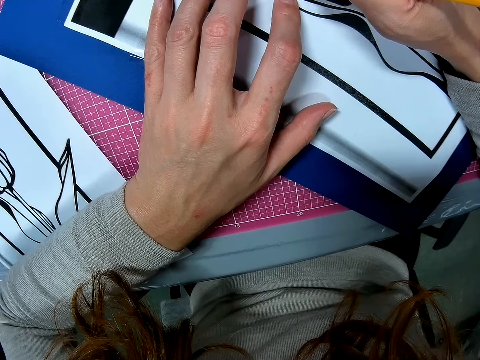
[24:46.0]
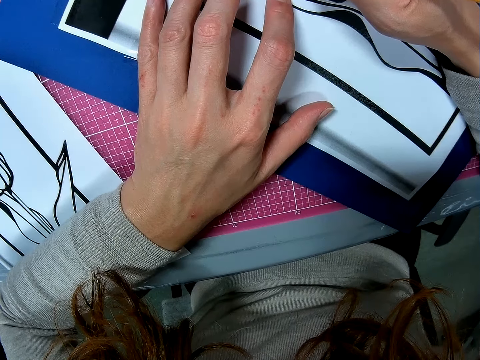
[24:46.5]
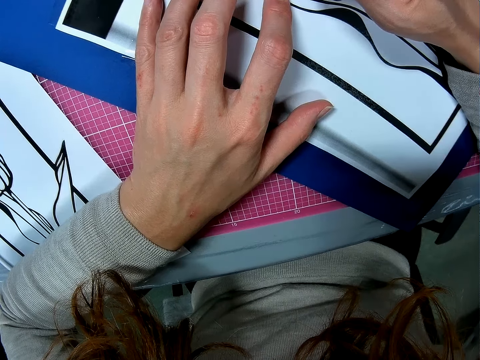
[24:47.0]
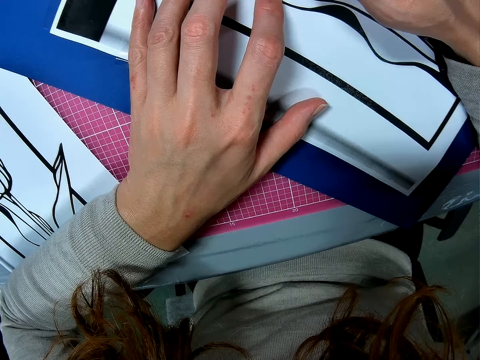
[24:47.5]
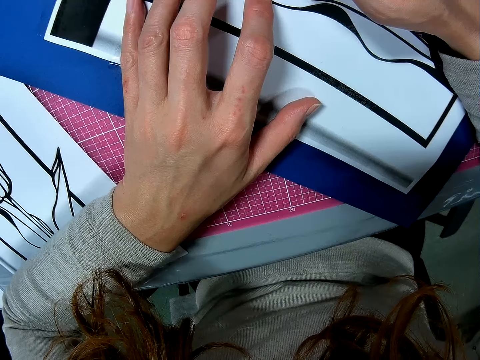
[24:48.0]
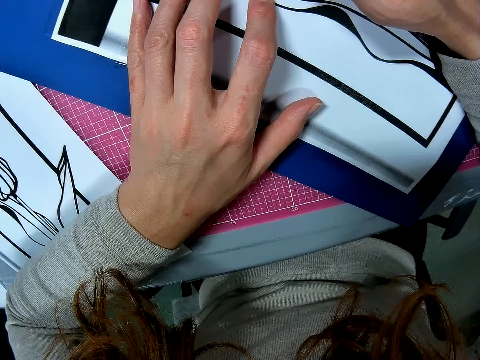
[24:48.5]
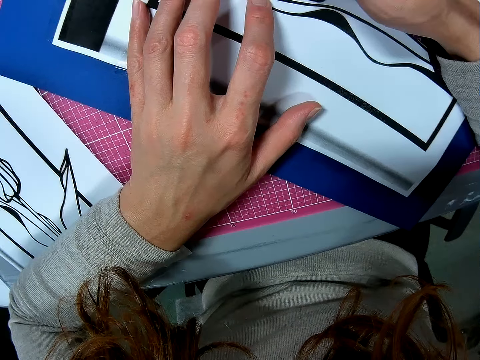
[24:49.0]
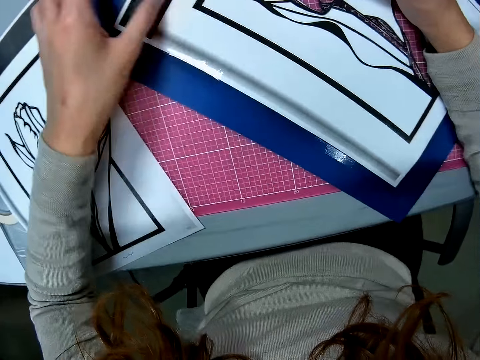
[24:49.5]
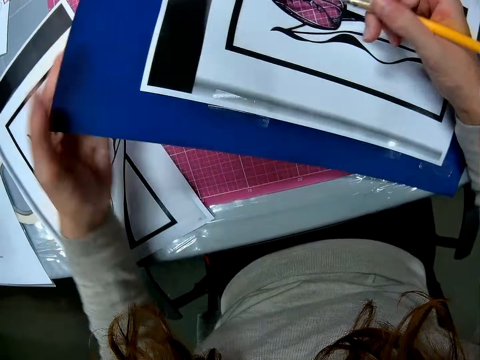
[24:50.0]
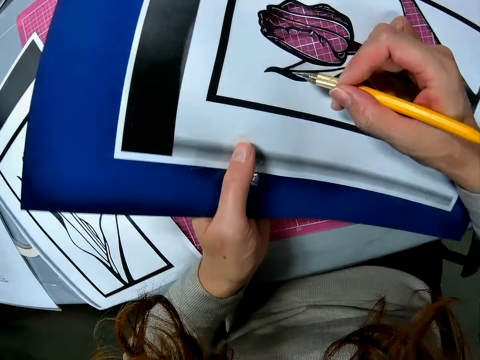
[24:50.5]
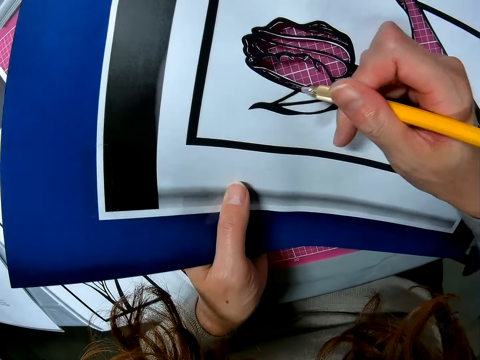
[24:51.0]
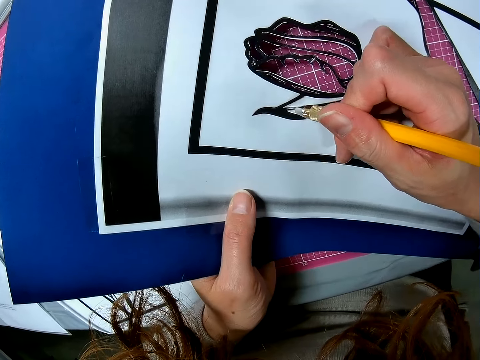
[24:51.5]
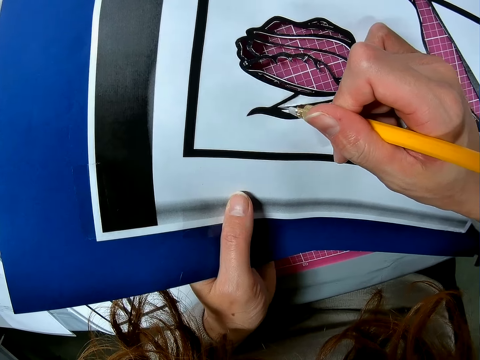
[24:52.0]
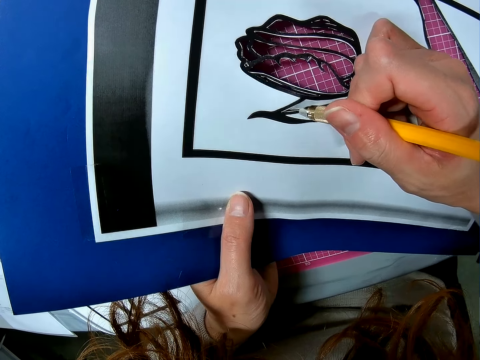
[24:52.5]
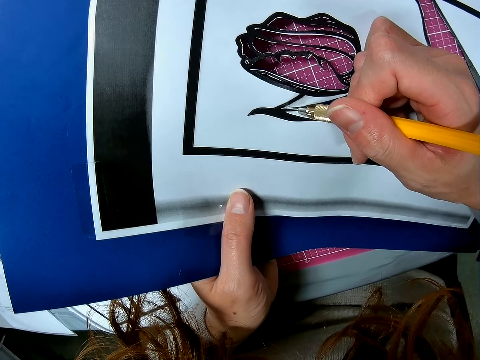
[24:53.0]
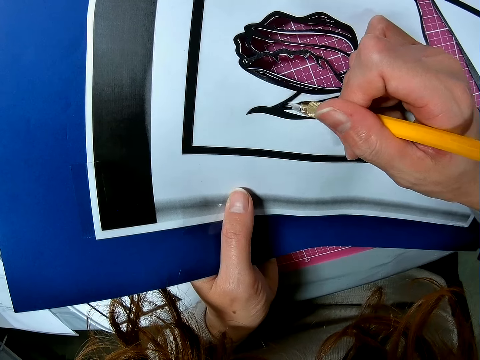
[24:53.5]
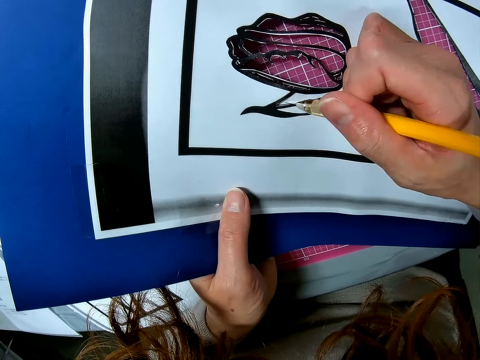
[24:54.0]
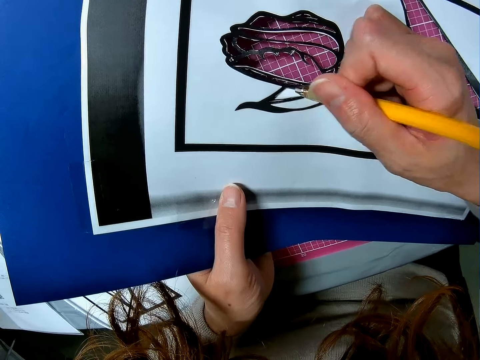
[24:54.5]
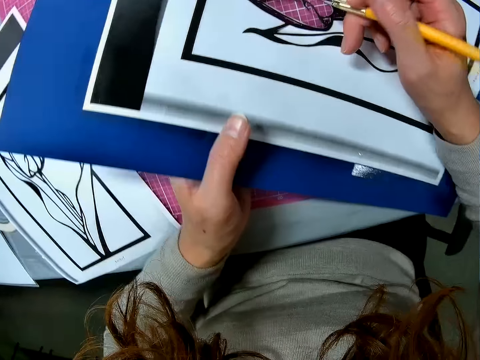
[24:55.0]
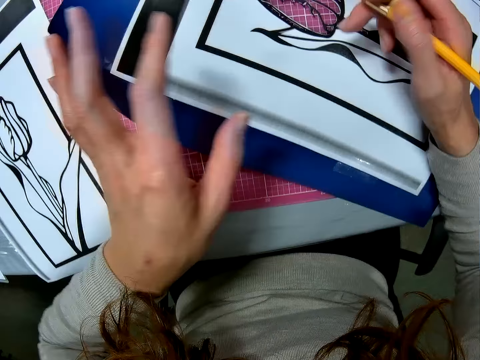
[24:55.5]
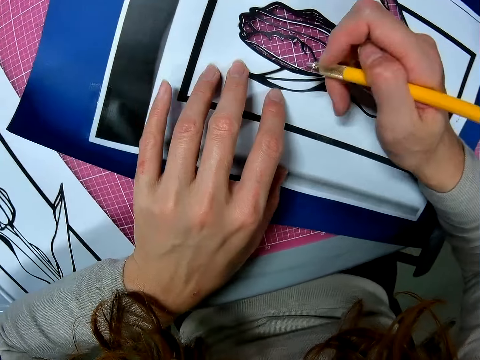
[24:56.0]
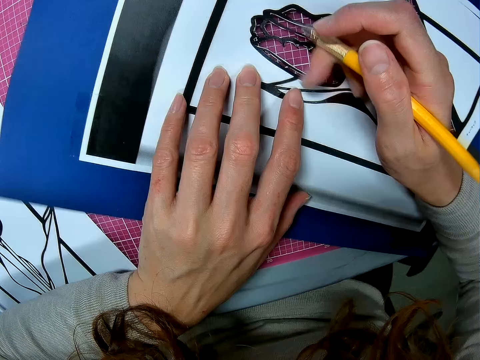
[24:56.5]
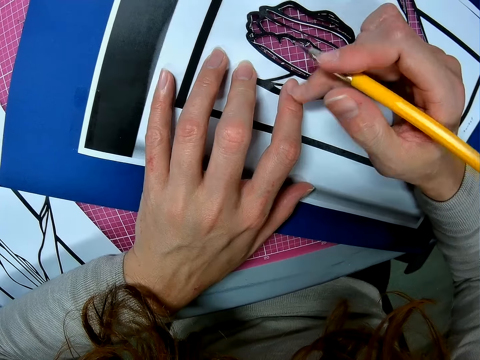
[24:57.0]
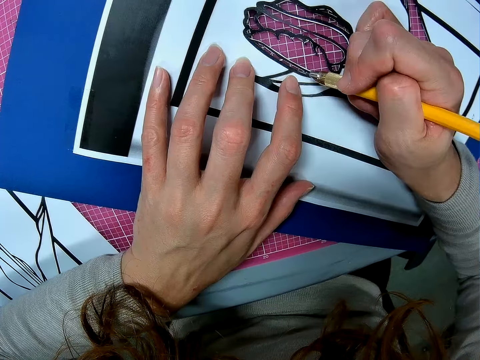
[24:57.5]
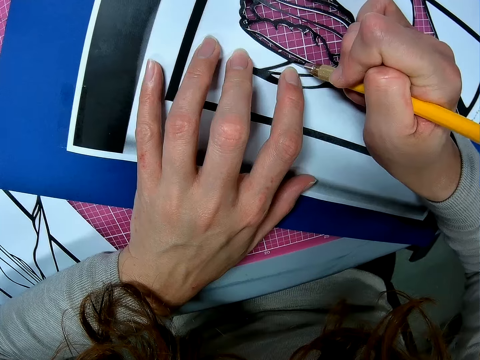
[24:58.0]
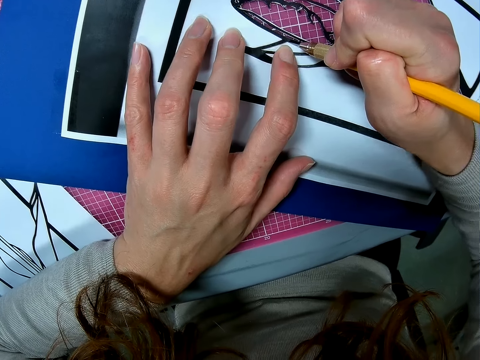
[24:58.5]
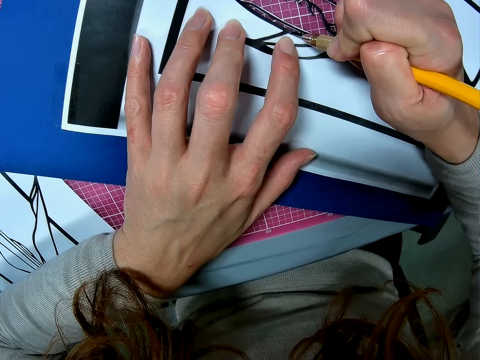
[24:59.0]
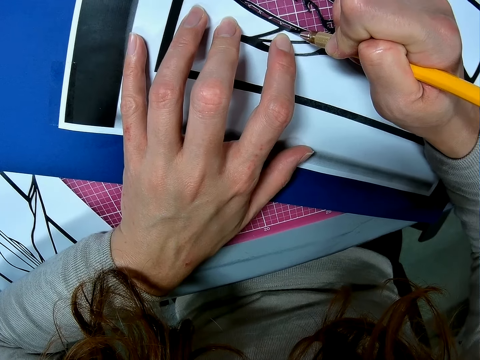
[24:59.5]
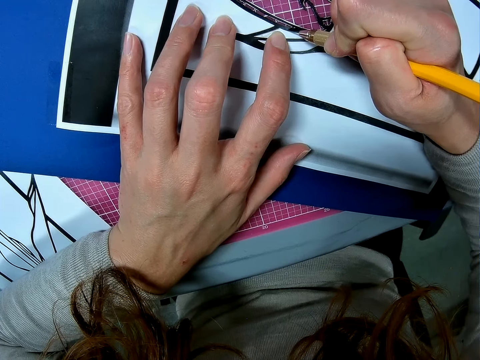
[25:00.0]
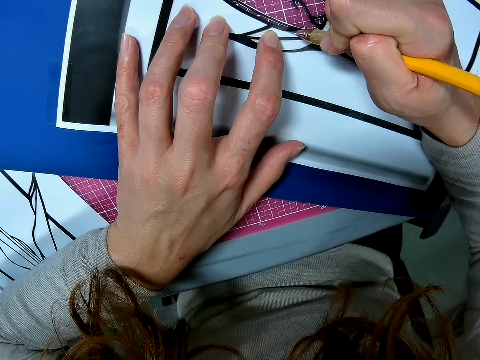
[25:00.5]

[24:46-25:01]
The camera wearer adjusts the card stock. They adjust the hobby knife. They cut the card stock. They adjust the card stock. They adjust the hobby knife. They cut the card stock.
